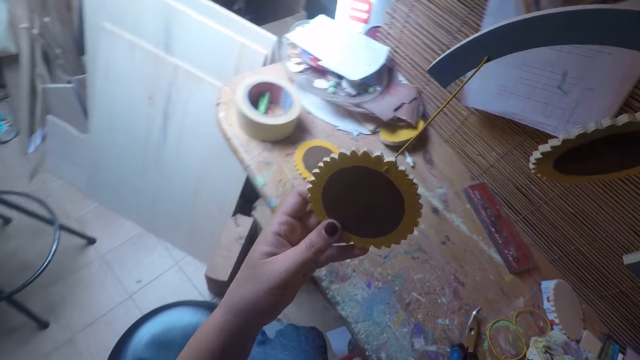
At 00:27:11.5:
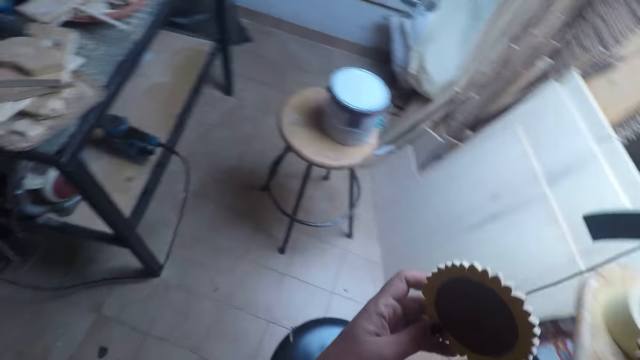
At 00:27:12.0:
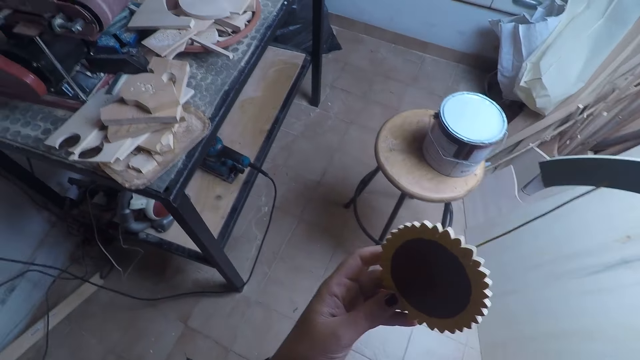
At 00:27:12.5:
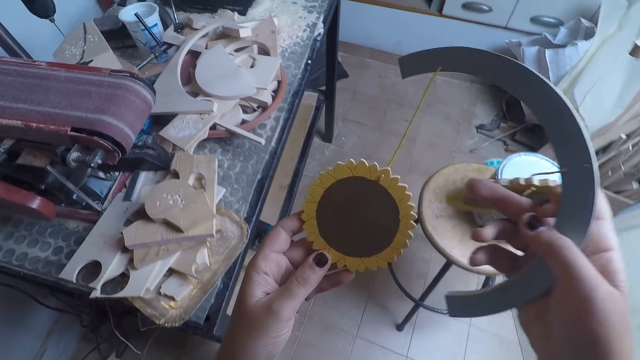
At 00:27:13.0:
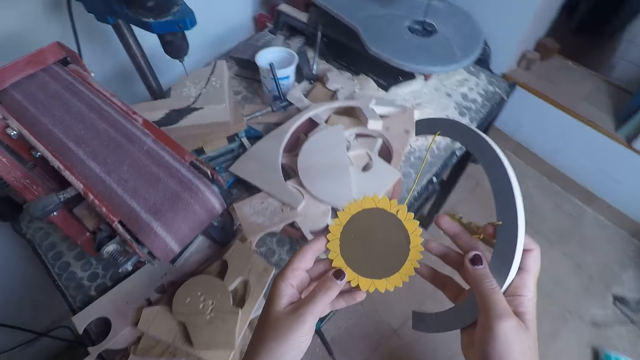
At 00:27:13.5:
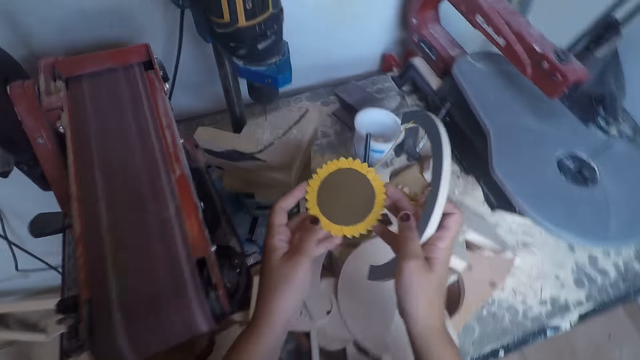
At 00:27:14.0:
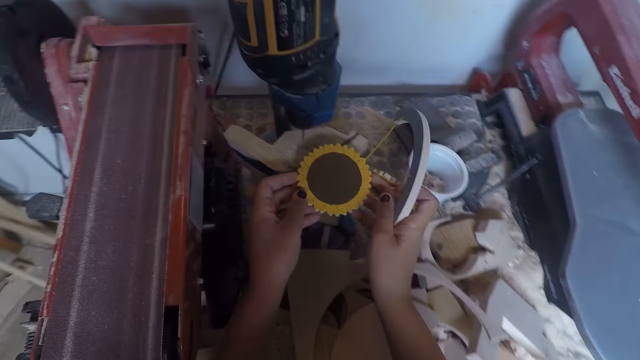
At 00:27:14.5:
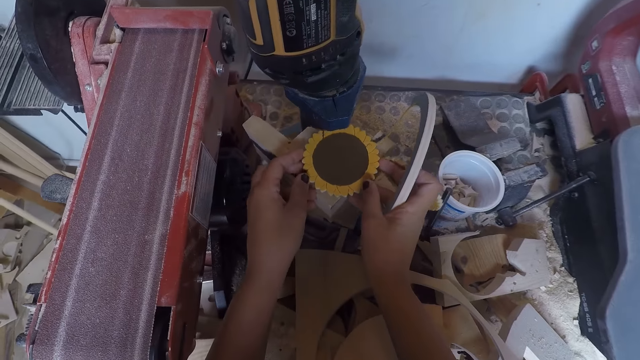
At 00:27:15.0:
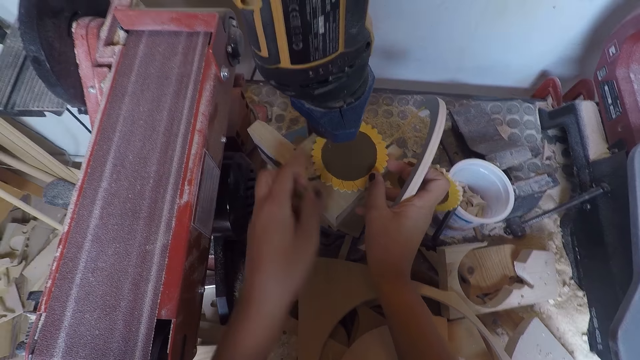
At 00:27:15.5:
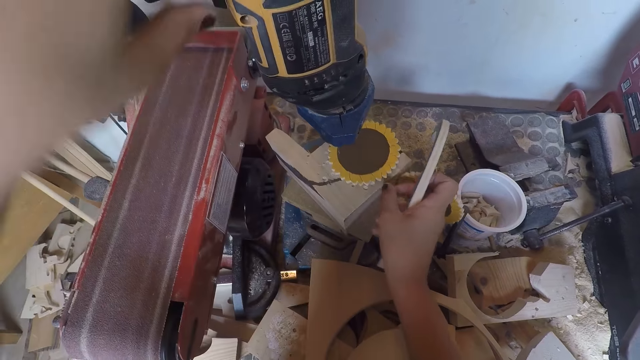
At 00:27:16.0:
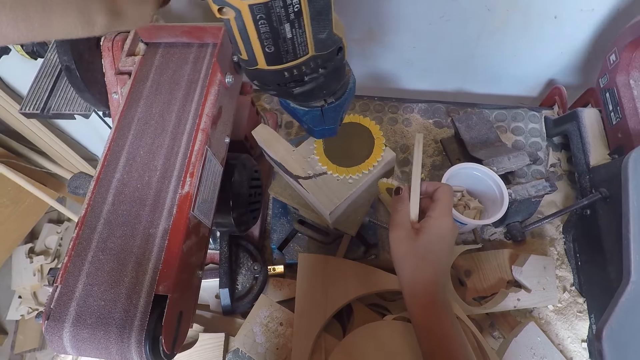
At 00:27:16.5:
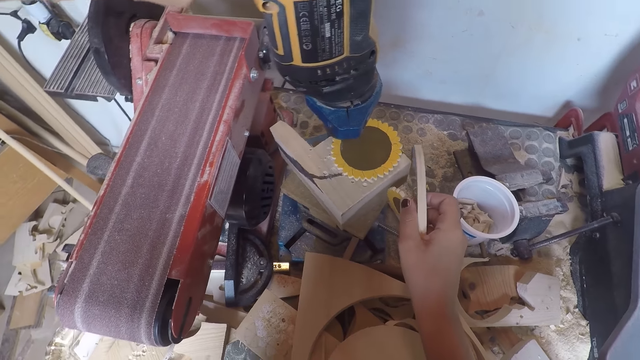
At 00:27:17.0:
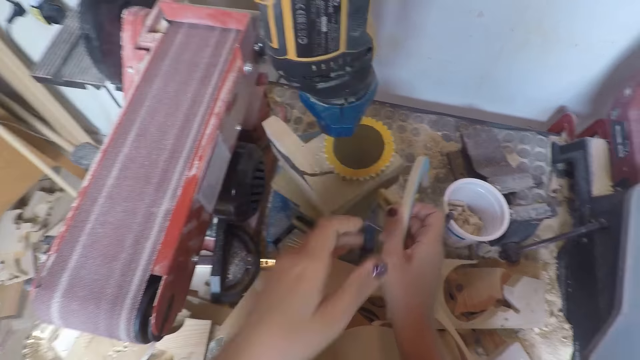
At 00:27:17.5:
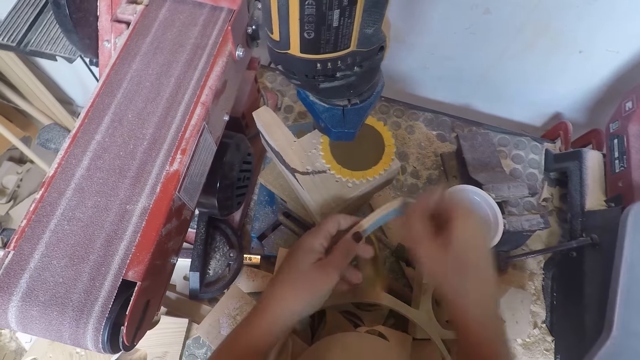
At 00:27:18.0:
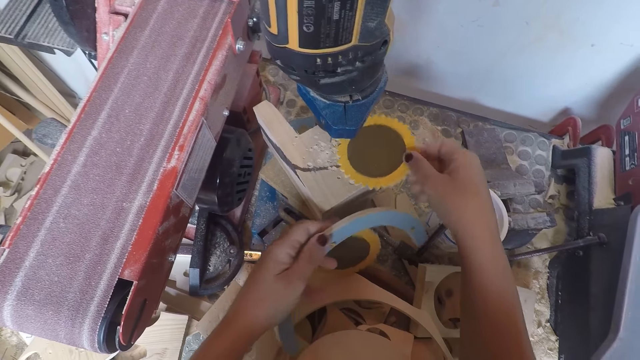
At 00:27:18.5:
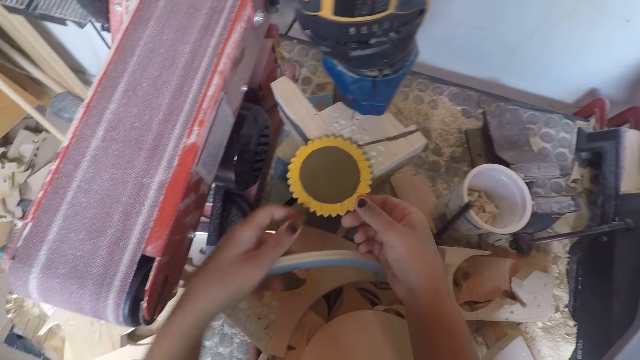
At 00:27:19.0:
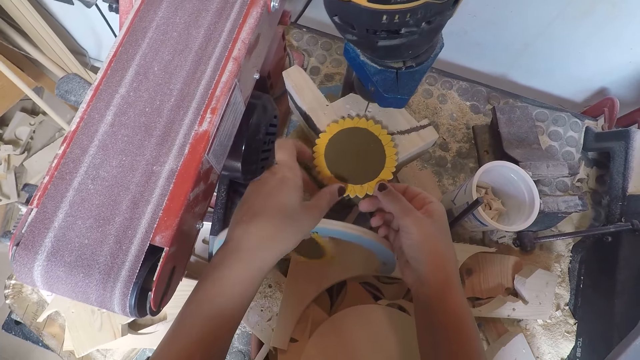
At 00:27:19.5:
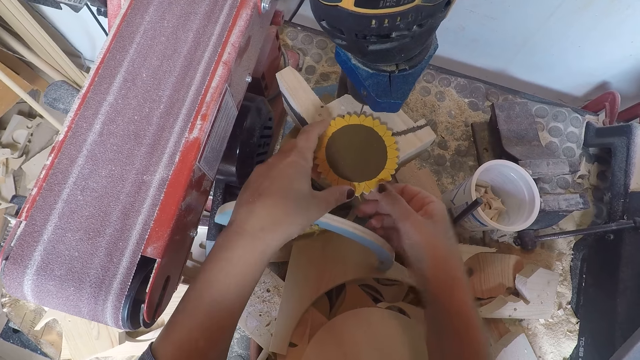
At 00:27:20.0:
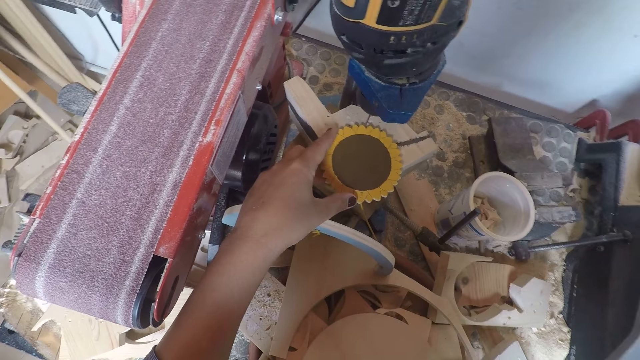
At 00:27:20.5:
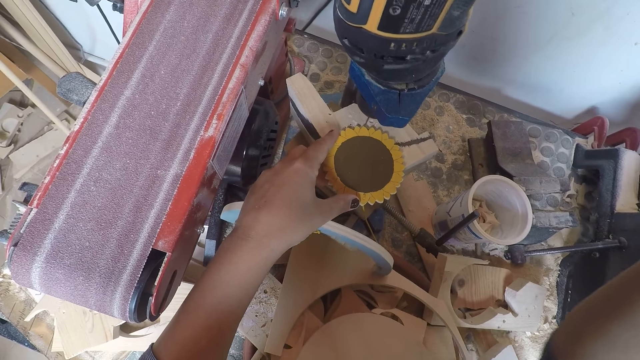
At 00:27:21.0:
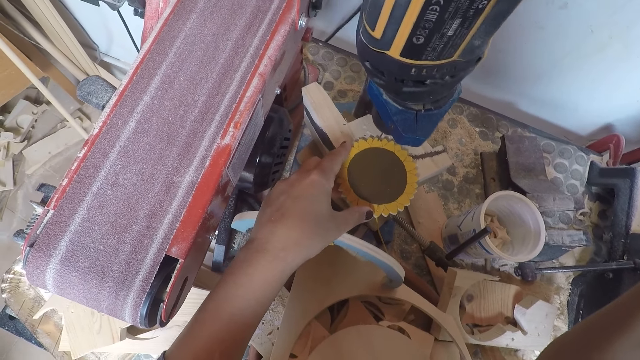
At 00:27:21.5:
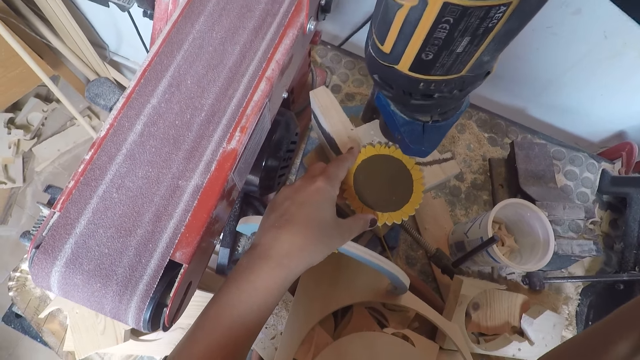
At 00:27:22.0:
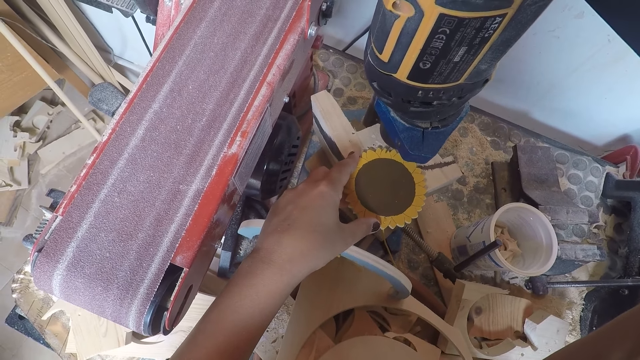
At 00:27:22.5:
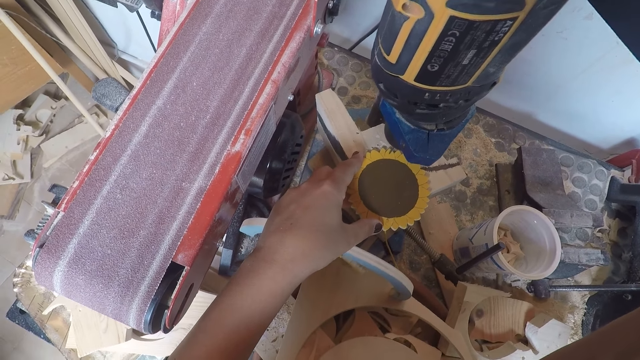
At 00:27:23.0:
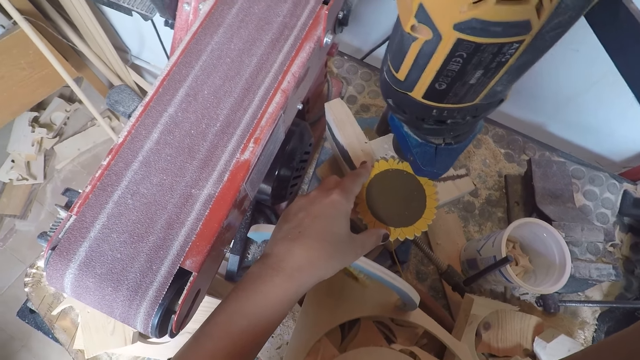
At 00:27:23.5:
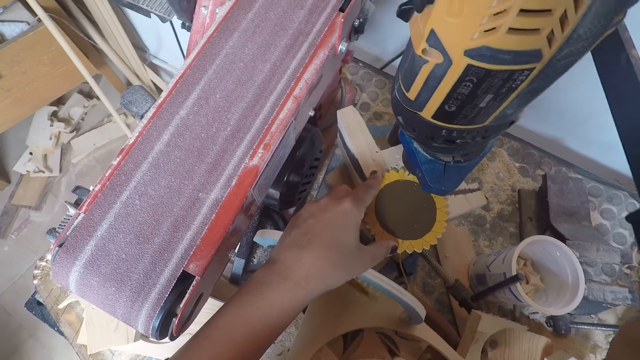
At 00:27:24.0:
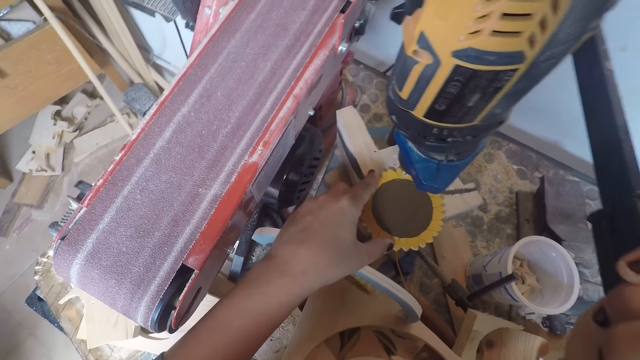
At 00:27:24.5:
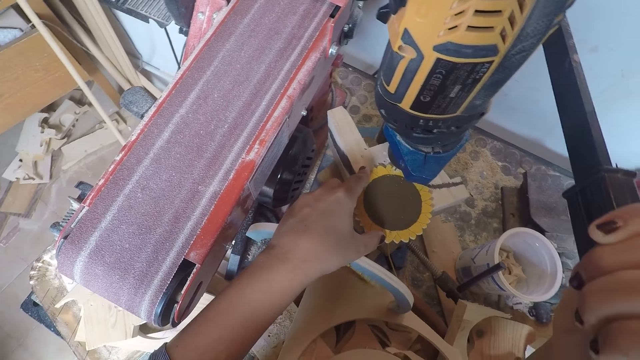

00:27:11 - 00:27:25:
The camera wearer stares at the woodcrafts. She walks around the room. She places the table coaster in both her hands under a bench drill or driller. She turns a knob on the bench drill. She adjusts the table coaster with her right hand. She sets the table coaster with both hands on the bench drill. She turns the woodcraft around. She presses the bench drill with her right hand. She drills a hole on the woodcraft.

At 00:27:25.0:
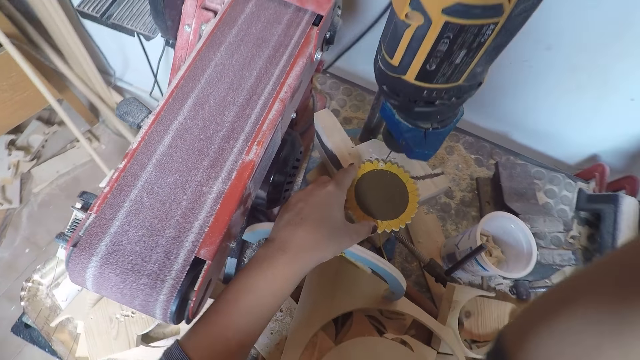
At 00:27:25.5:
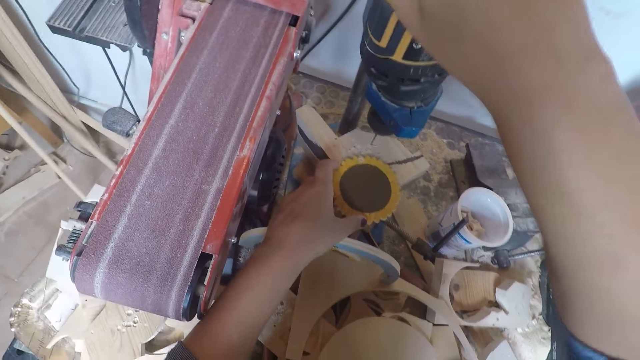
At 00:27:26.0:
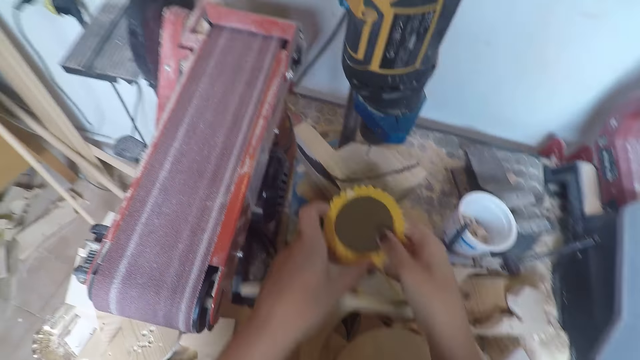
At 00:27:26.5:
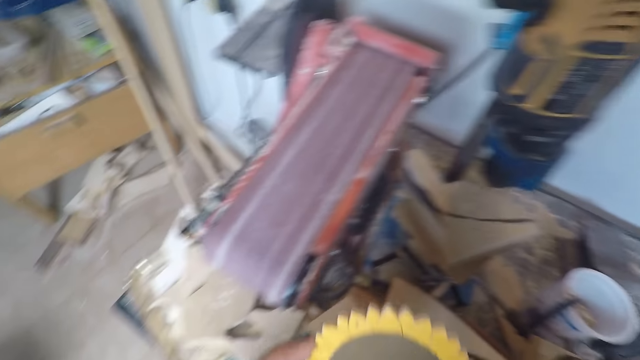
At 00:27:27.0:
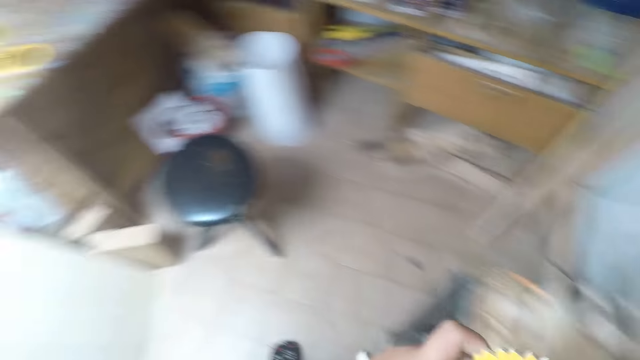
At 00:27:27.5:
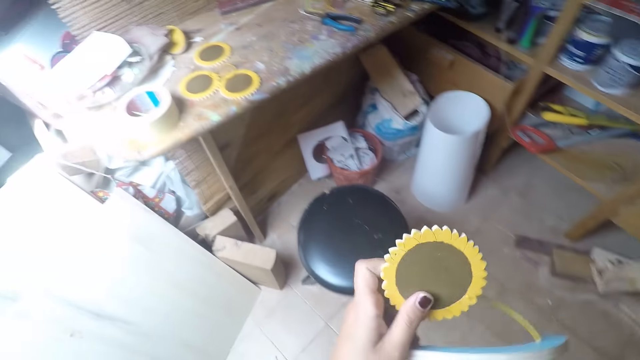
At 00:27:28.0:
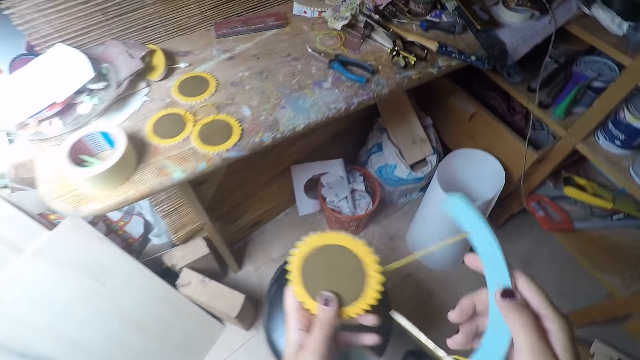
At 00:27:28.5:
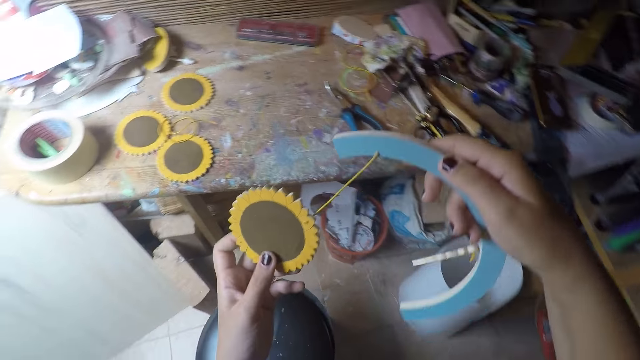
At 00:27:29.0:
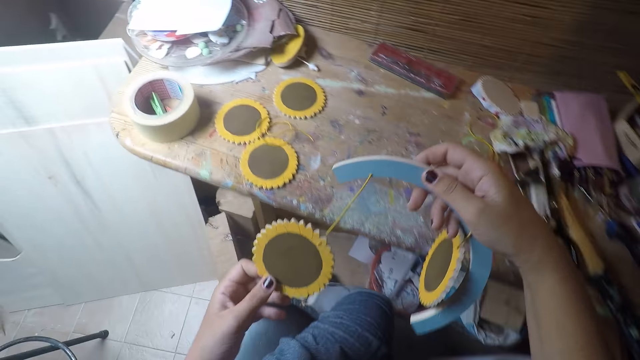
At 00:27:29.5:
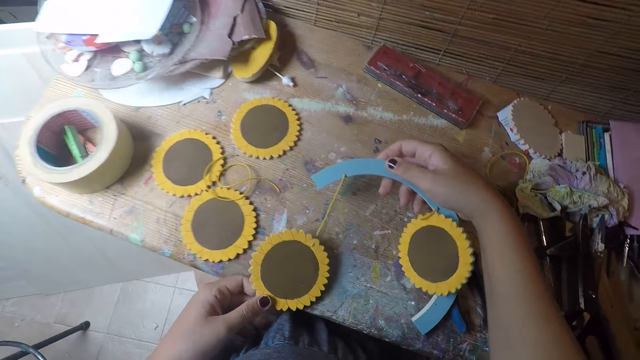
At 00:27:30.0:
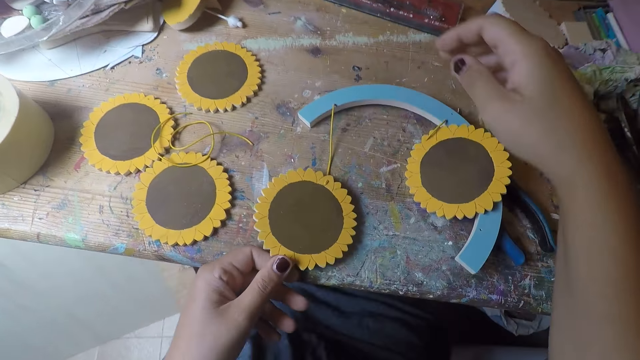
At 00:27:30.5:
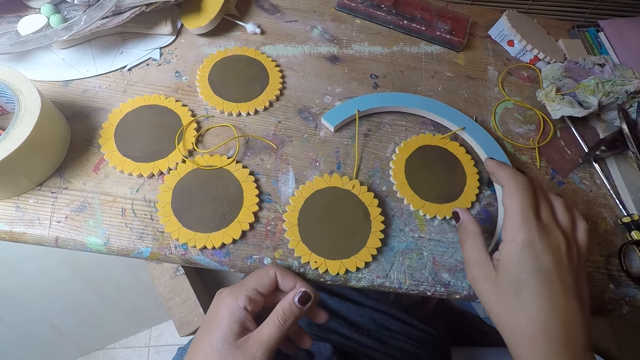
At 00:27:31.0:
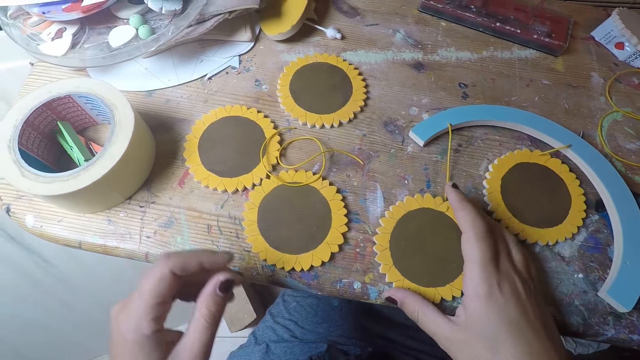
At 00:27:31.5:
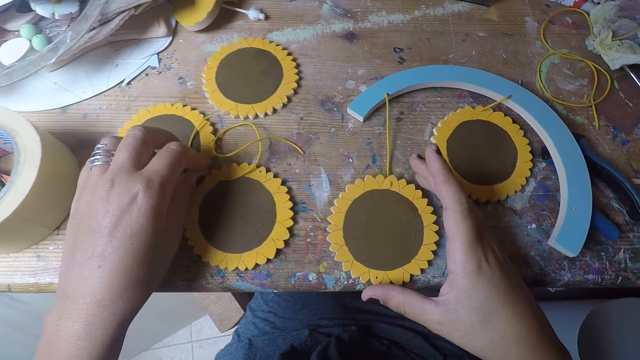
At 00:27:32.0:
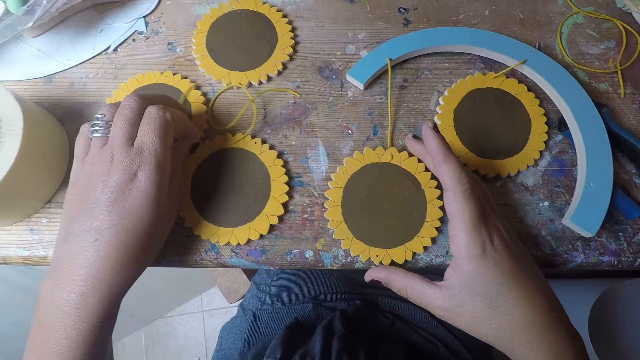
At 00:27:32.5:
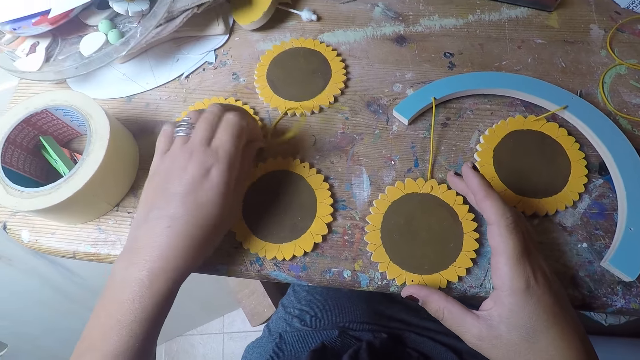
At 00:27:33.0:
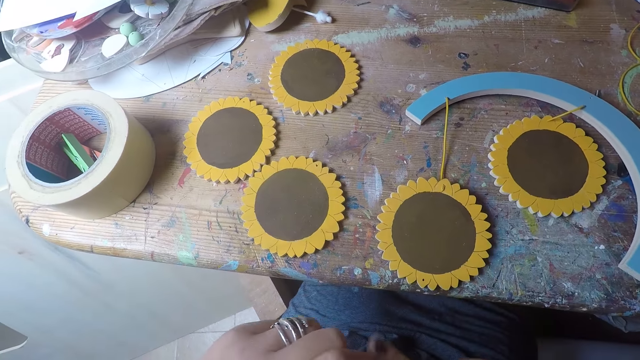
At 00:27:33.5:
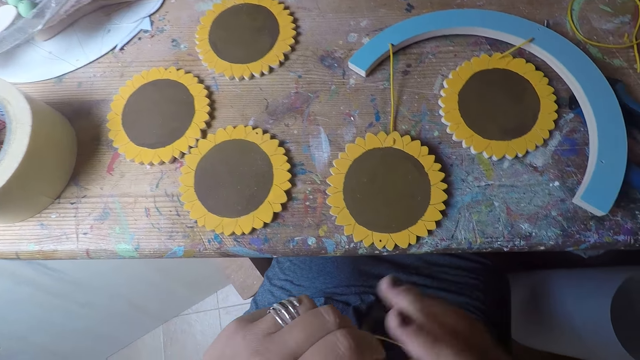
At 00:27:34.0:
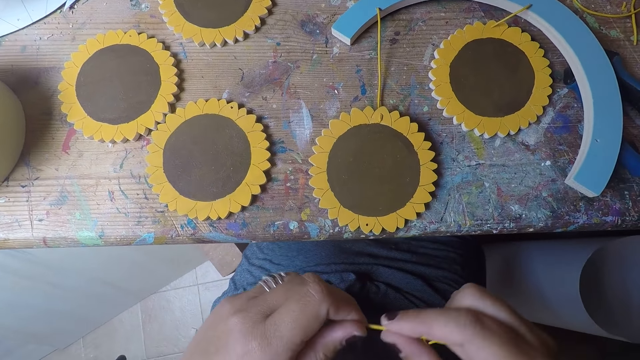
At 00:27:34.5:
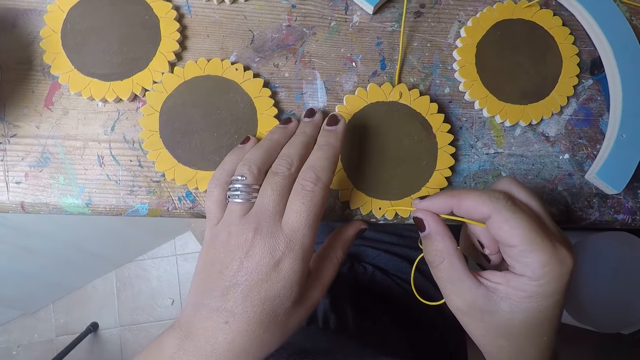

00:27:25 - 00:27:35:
The camera wearer turns off the driller. She removes the table coaster with both hands. She walks around the room. She drops the table coaster in both hands on the table. She adjusts the table coaster with her right hand. She picks up a thread with her left hand. She passes the thread from her left hand to her right hand.
